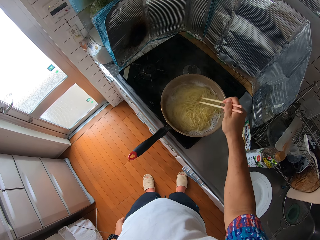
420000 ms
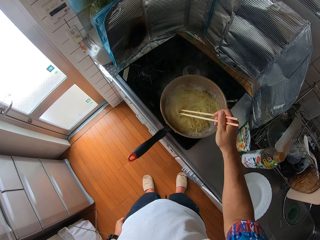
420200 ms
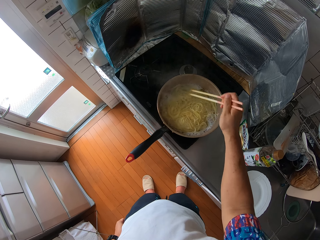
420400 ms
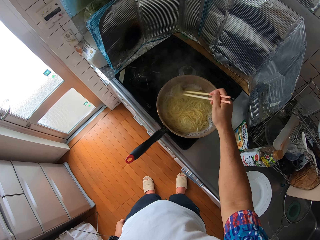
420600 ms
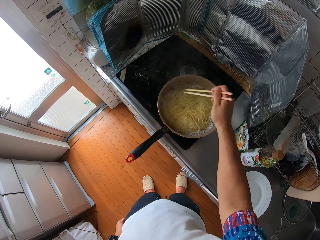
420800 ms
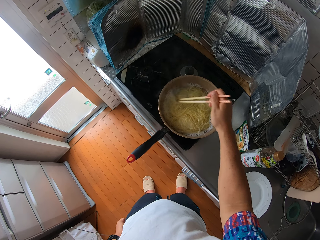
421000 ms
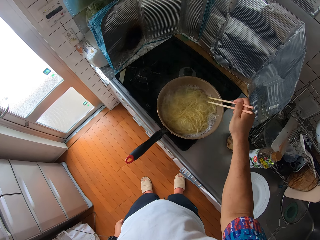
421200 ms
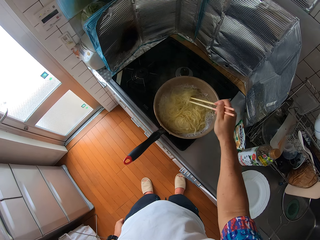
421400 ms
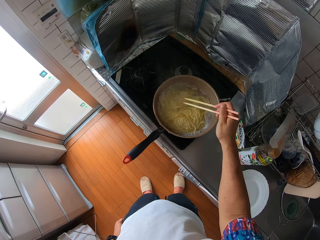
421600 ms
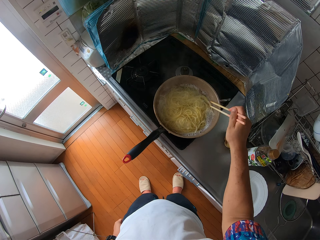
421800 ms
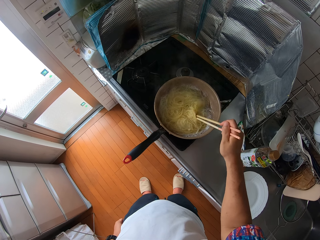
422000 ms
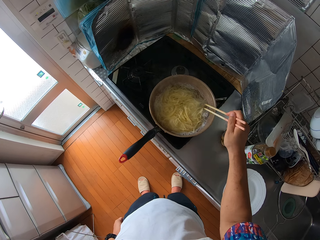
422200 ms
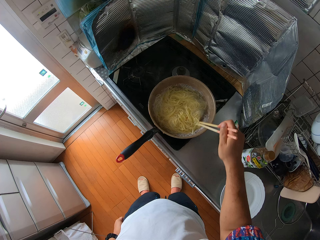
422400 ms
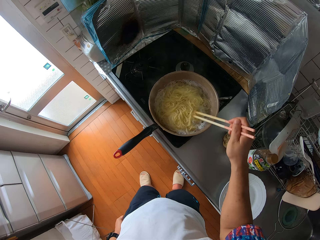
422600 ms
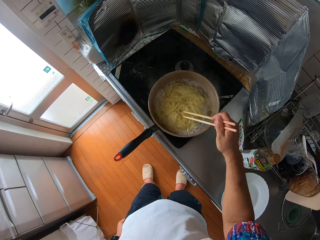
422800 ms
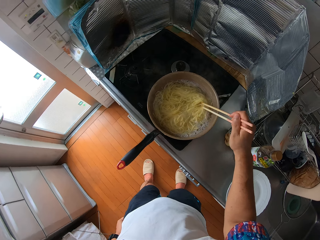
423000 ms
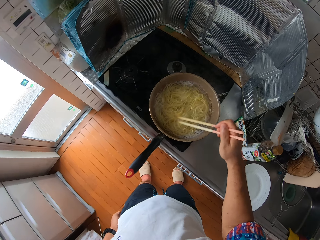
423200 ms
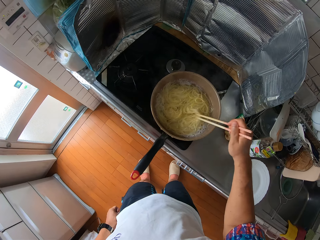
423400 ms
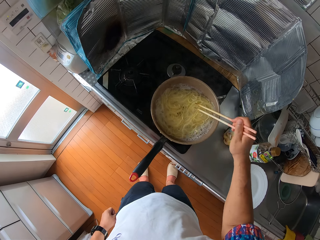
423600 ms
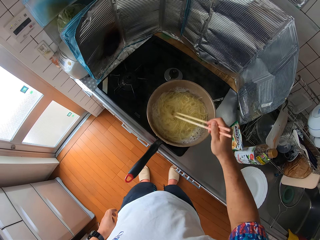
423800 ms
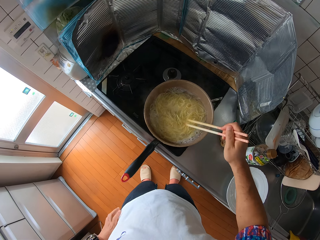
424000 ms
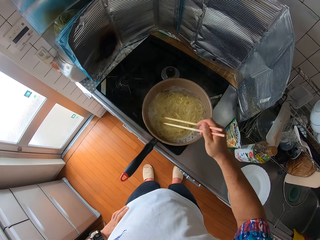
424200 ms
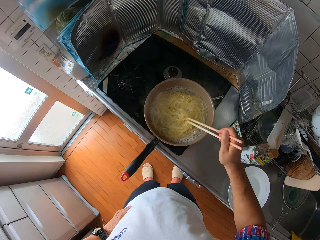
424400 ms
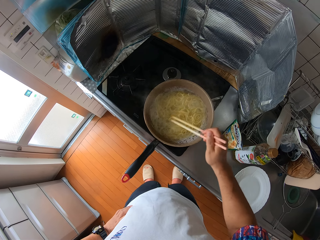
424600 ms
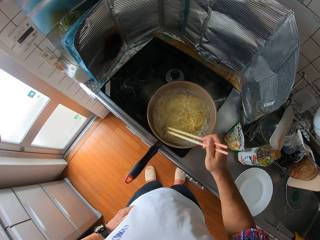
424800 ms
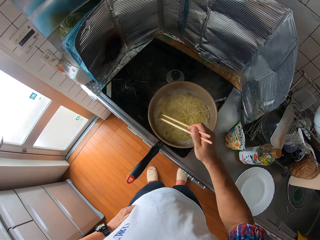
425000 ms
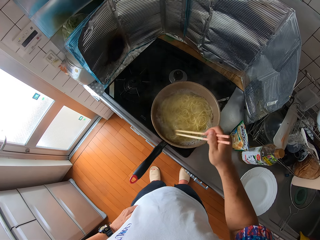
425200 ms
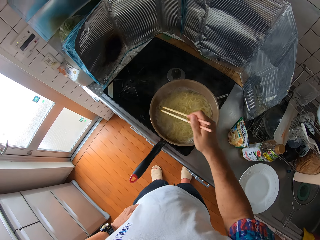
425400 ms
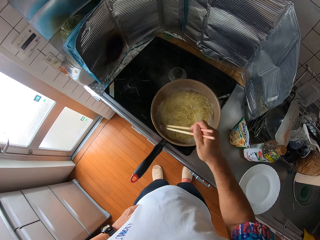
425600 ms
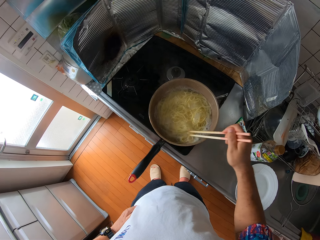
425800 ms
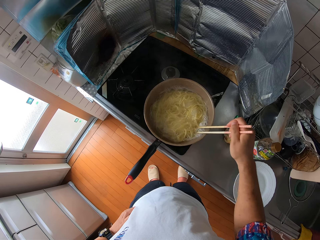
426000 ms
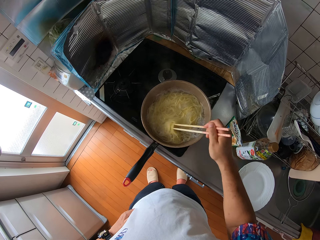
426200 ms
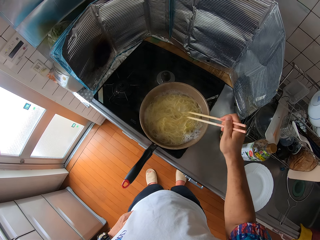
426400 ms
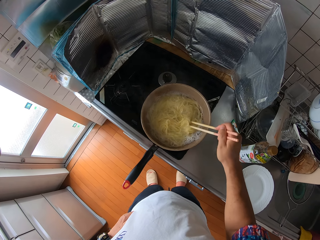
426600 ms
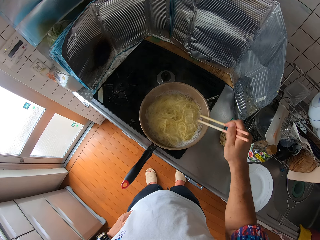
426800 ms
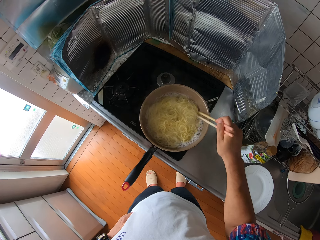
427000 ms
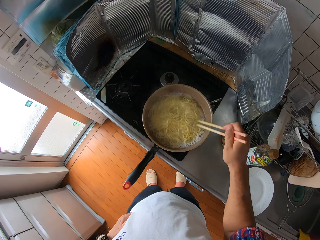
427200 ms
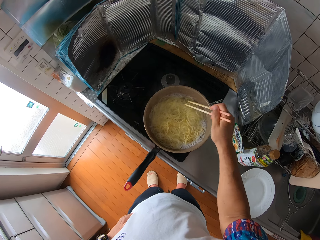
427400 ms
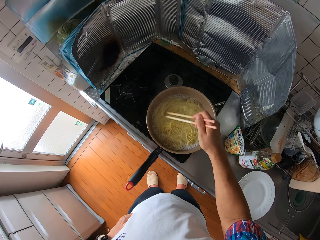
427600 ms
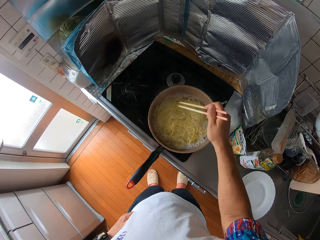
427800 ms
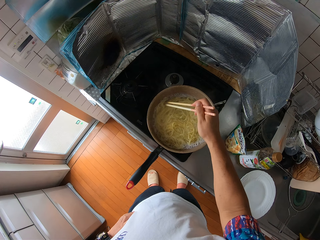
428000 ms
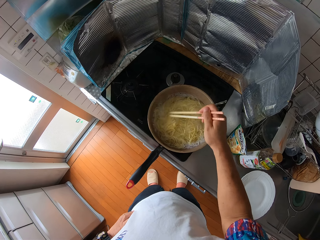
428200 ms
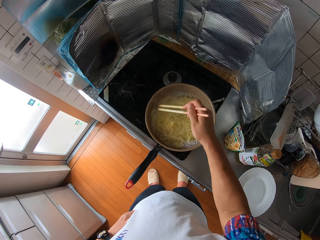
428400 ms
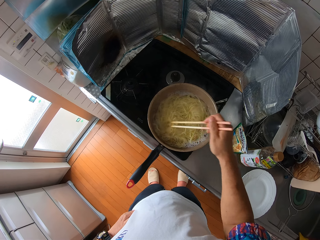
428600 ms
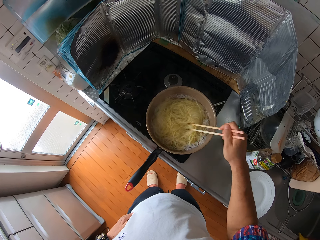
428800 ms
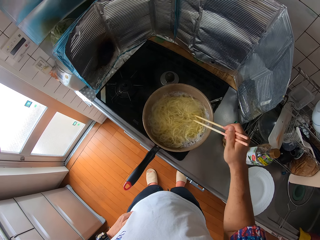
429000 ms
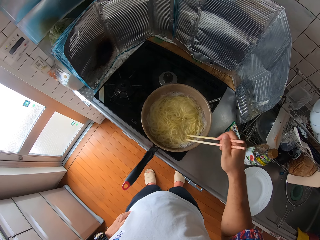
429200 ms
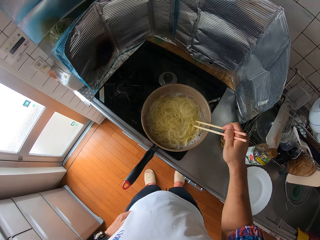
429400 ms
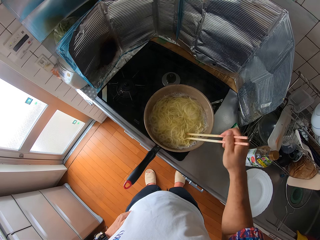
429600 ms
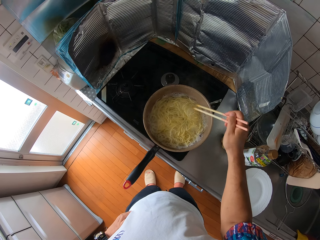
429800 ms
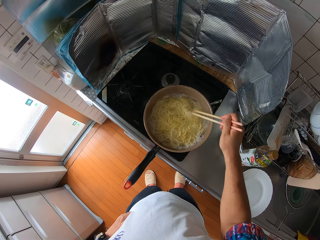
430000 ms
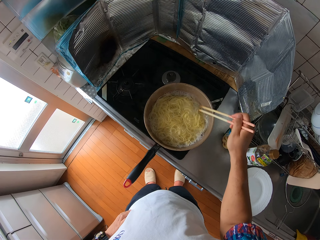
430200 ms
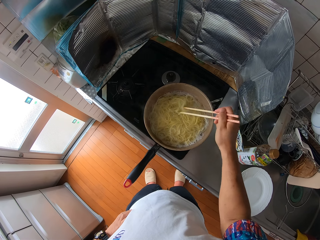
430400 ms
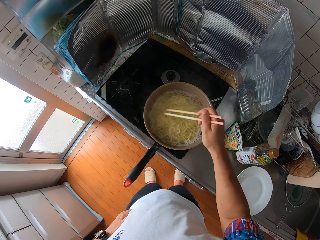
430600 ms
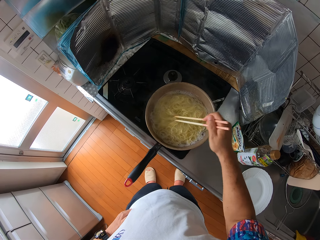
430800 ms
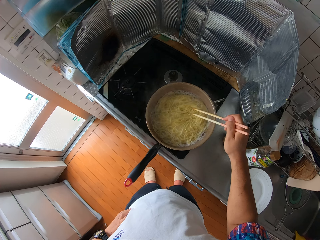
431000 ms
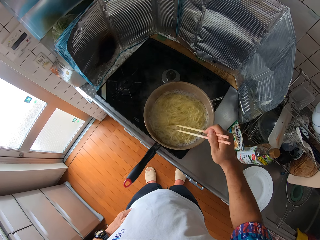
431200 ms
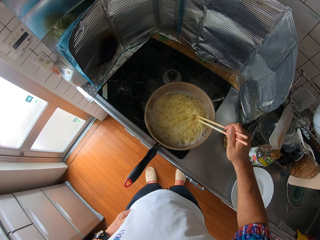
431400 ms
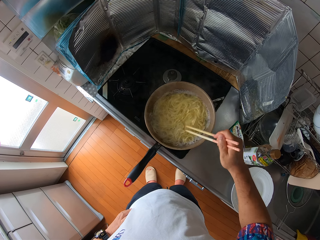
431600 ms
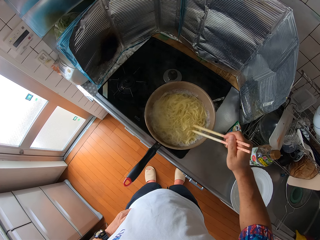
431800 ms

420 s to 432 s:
The camera wearer moves a leg. They move a leg again. They hold the waist.

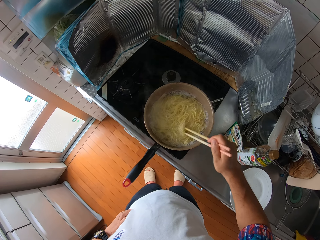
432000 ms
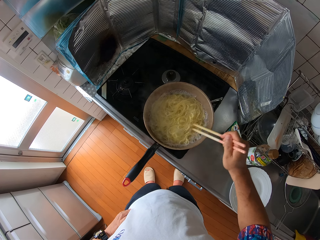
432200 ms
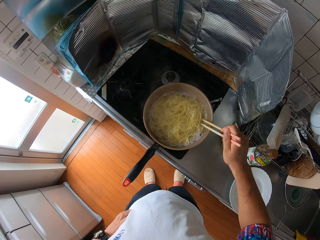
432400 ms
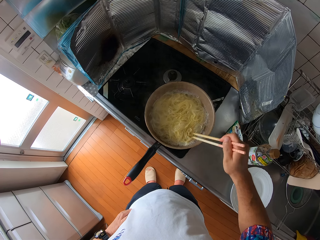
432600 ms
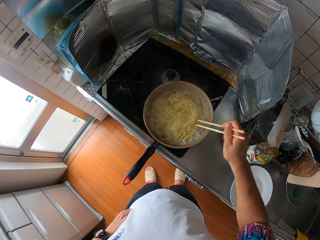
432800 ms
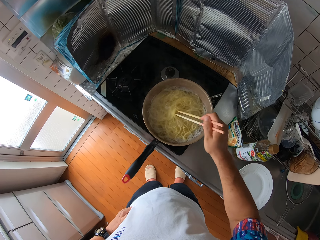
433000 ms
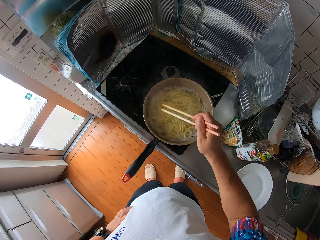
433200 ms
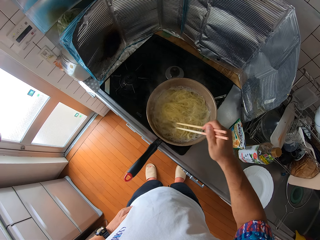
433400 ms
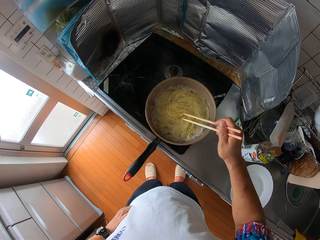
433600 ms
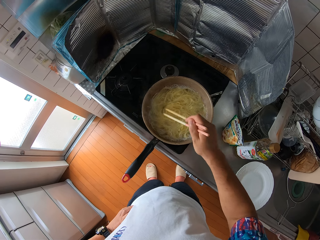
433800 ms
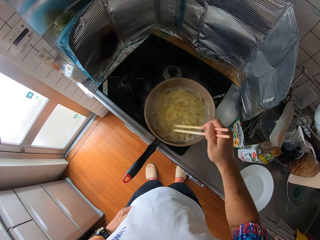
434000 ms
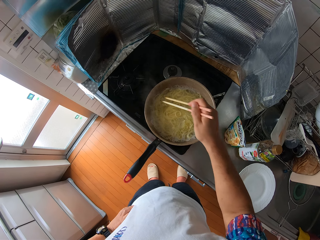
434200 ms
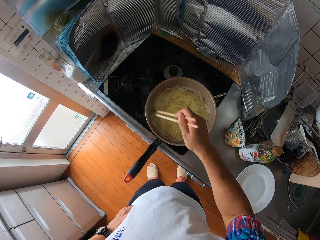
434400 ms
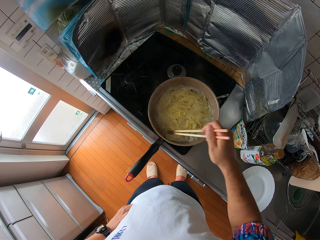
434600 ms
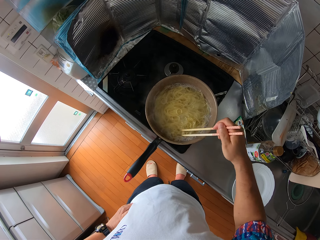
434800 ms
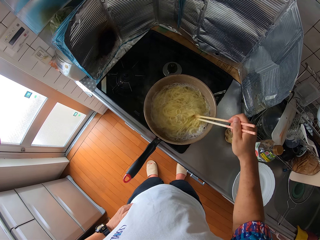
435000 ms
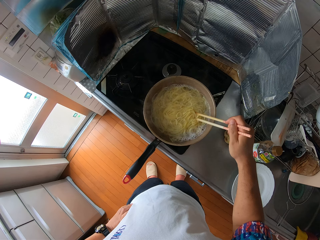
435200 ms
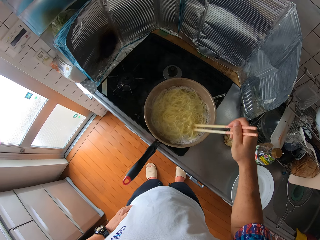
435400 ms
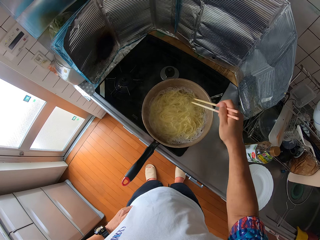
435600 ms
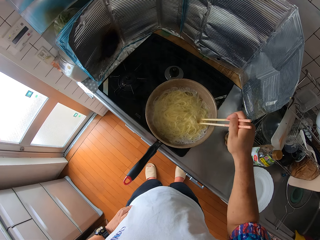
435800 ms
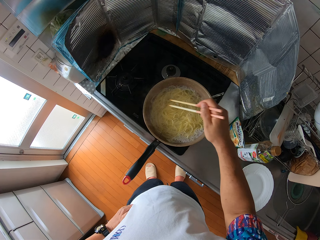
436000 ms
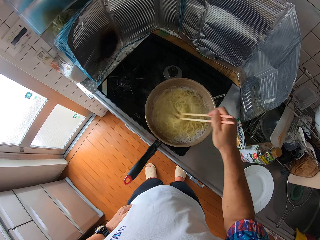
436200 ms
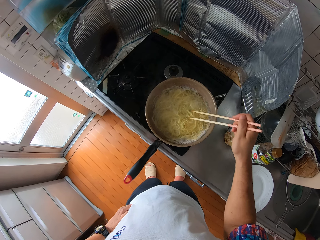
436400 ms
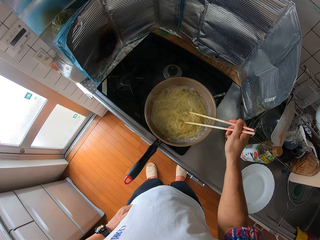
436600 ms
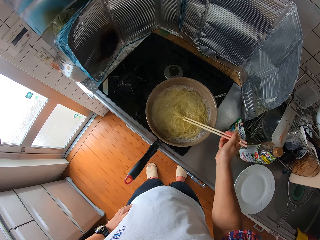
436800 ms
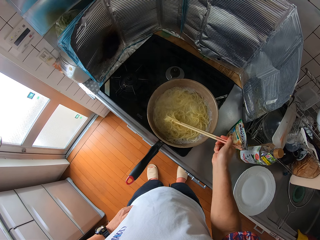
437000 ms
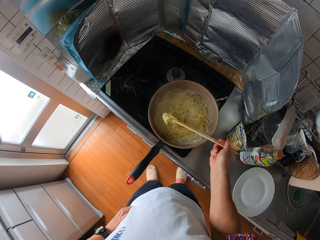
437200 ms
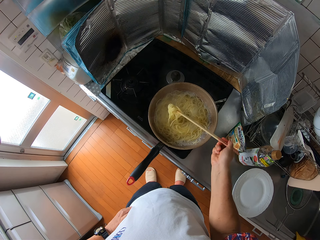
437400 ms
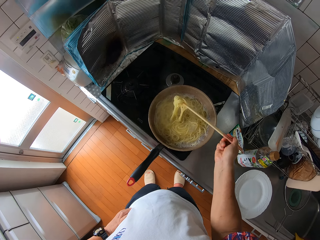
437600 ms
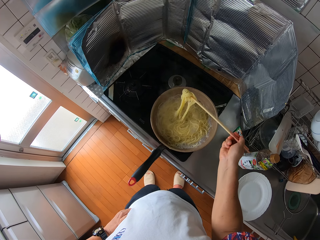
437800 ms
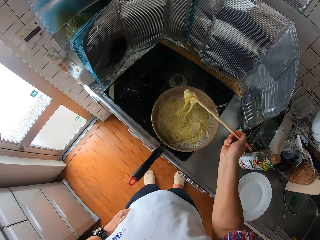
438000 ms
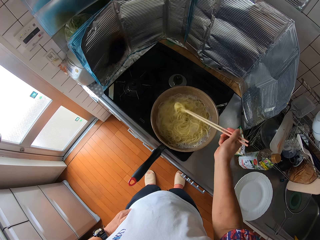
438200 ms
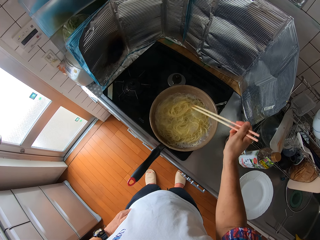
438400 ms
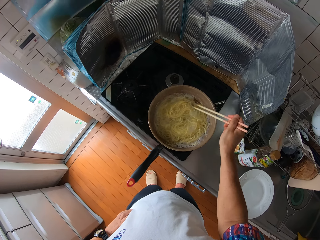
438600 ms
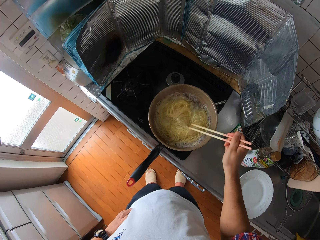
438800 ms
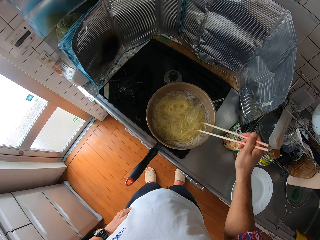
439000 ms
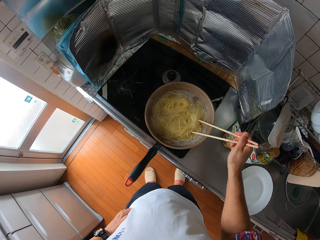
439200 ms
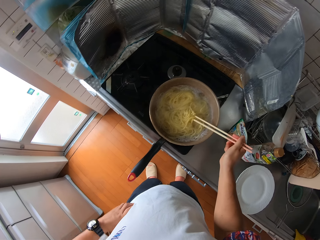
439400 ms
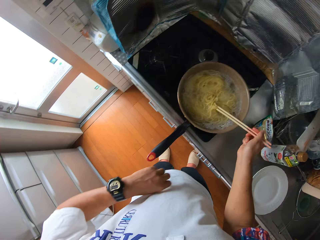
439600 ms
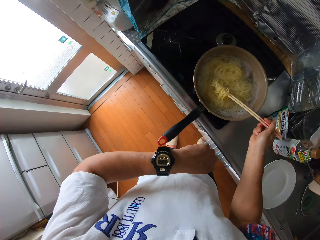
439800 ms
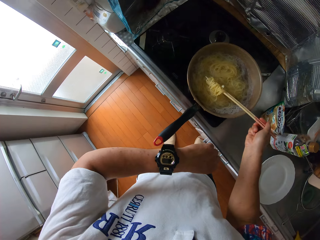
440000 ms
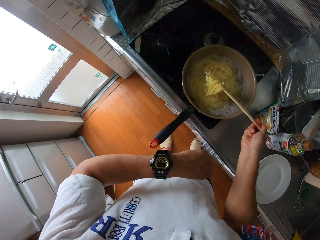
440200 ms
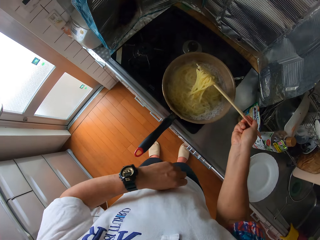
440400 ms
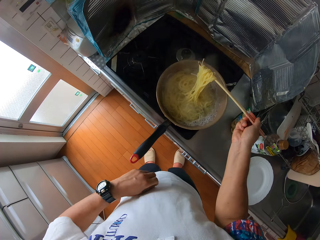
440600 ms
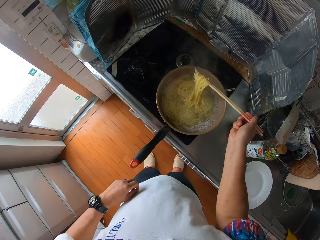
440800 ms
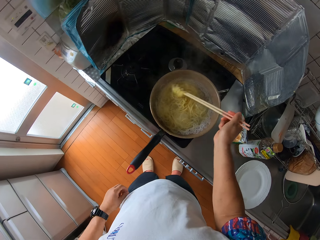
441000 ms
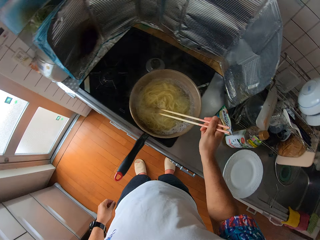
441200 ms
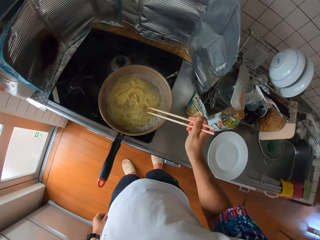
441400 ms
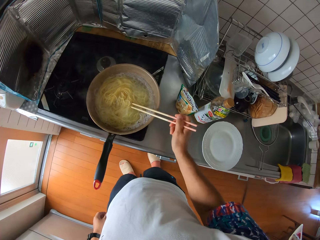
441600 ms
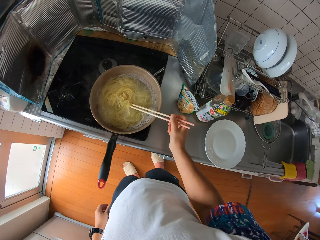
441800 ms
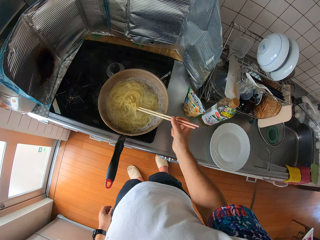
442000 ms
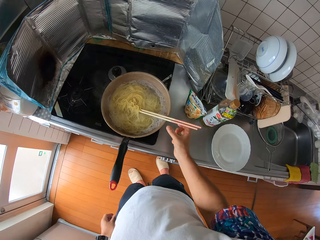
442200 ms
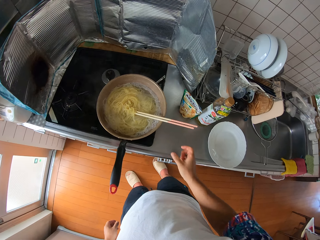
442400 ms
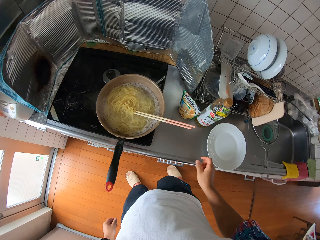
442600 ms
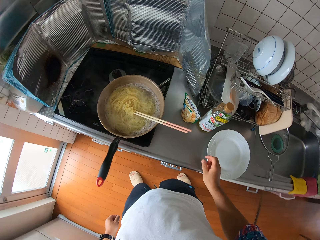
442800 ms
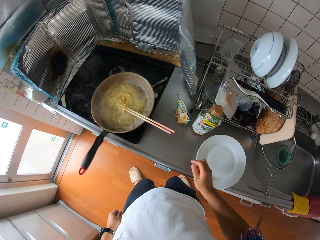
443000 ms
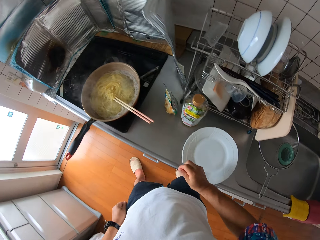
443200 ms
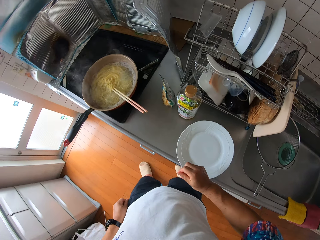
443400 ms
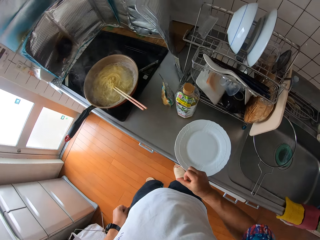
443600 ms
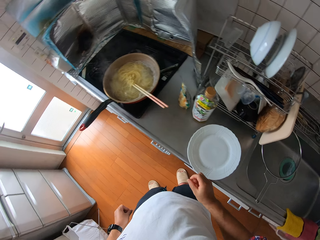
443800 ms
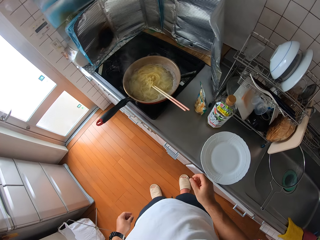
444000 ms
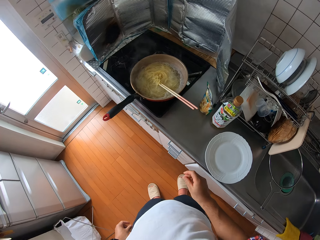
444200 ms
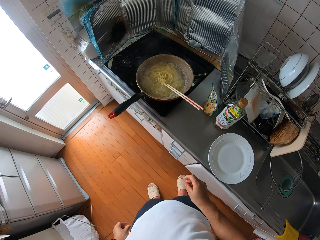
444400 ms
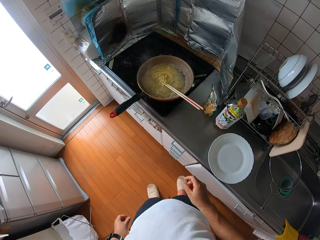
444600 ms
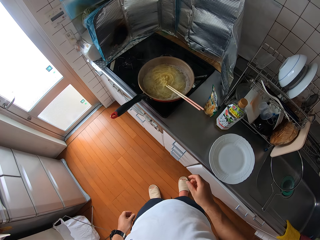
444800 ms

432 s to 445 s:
The camera wearer lifts spaghetti. They drop the spaghetti. They stir the spaghetti. They lift the spaghetti. They look at the wristwatch. They drop the spaghetti. They lean chopsticks on the cooking pot. They move a leg. They move another leg. They stand.
